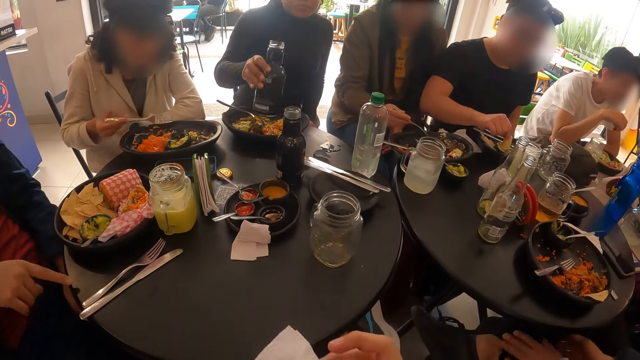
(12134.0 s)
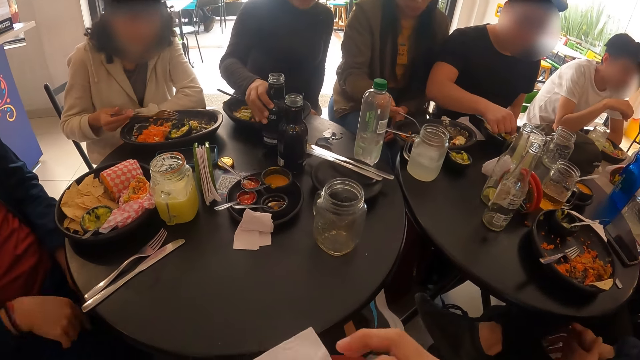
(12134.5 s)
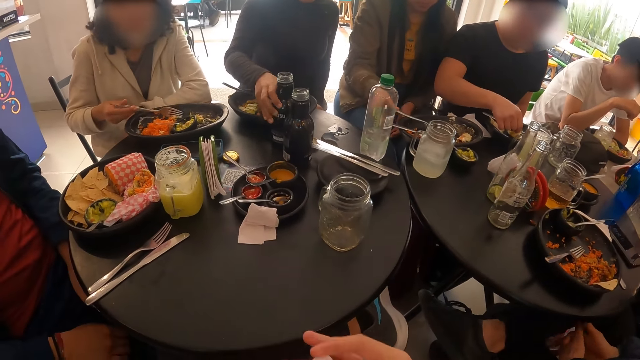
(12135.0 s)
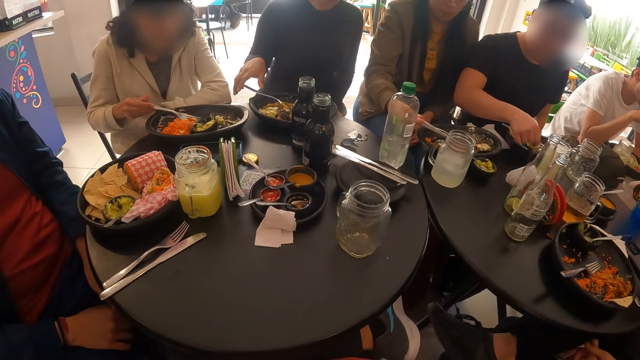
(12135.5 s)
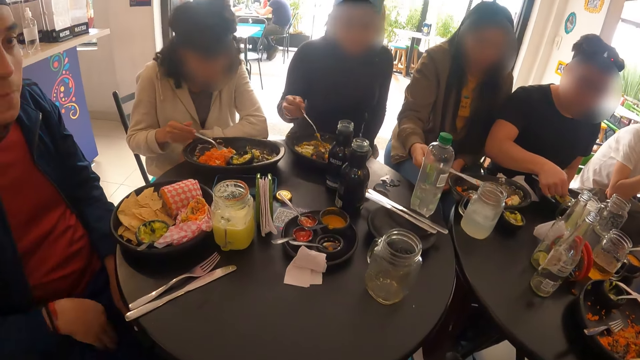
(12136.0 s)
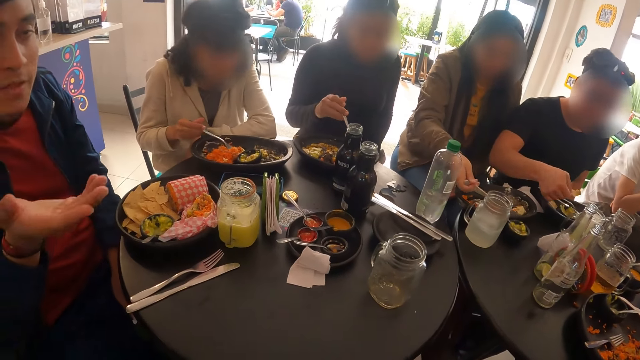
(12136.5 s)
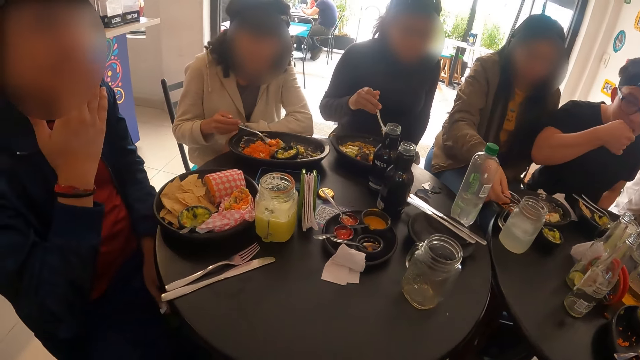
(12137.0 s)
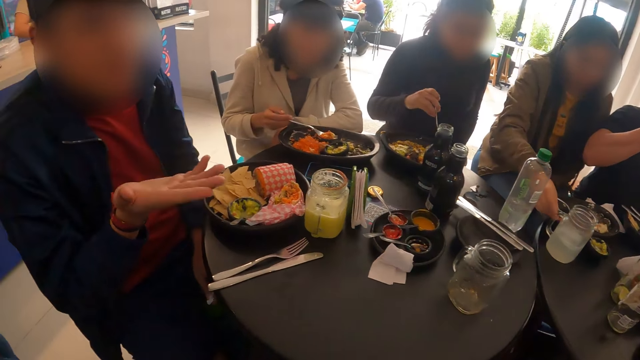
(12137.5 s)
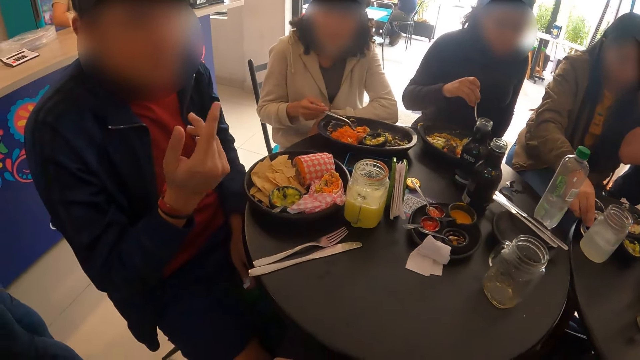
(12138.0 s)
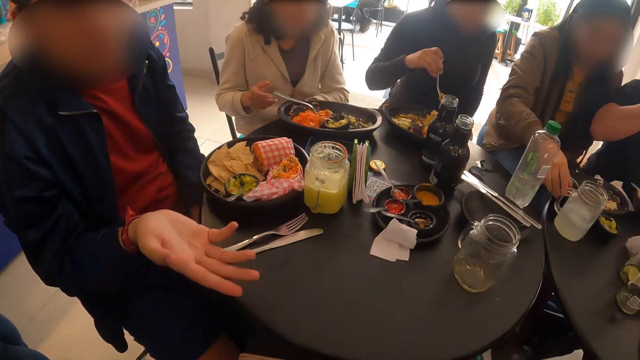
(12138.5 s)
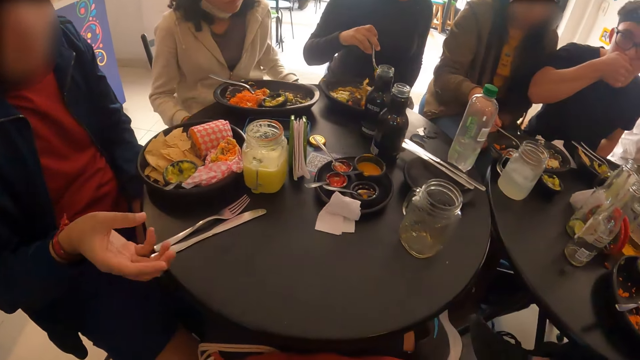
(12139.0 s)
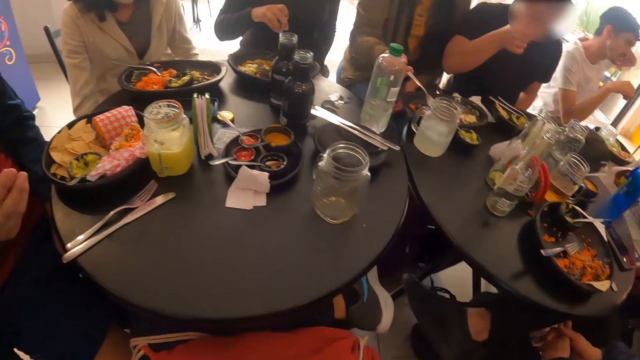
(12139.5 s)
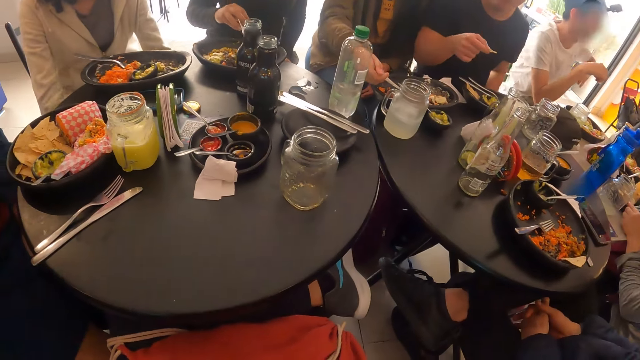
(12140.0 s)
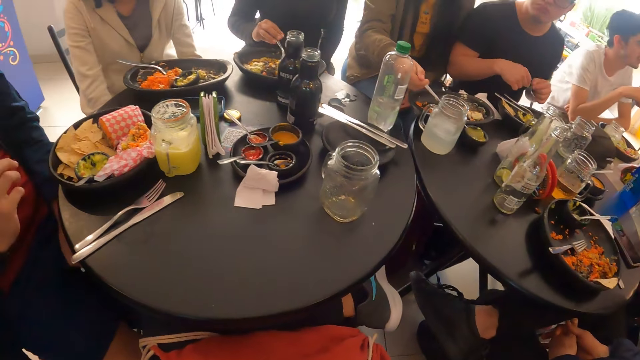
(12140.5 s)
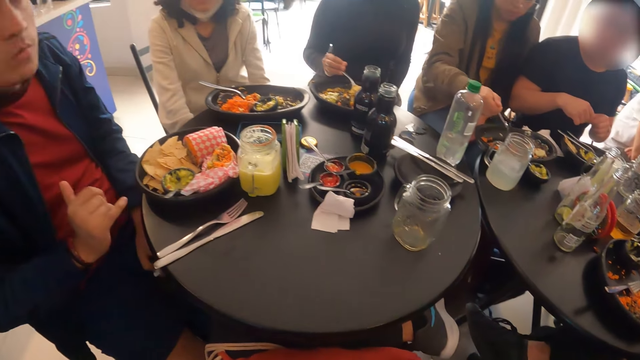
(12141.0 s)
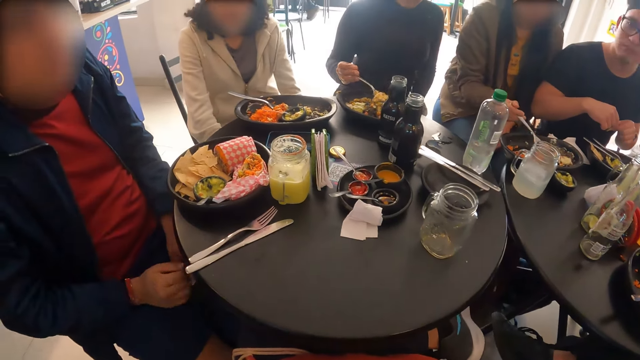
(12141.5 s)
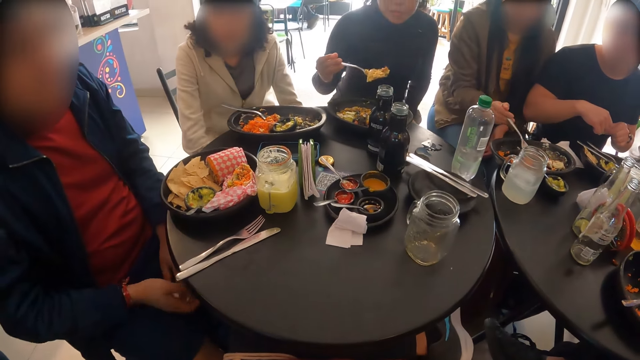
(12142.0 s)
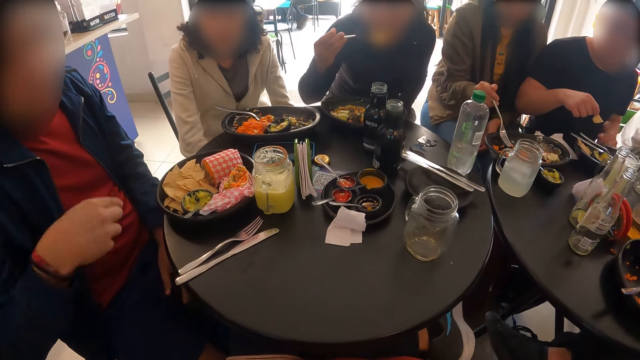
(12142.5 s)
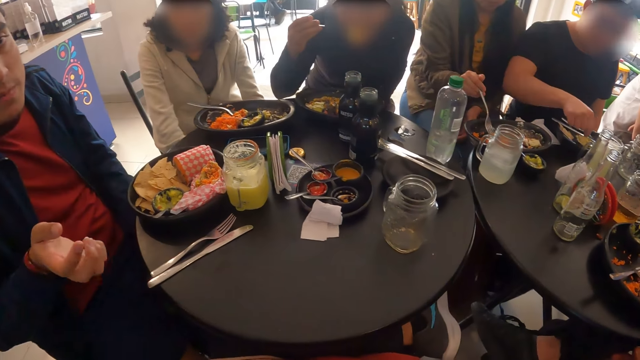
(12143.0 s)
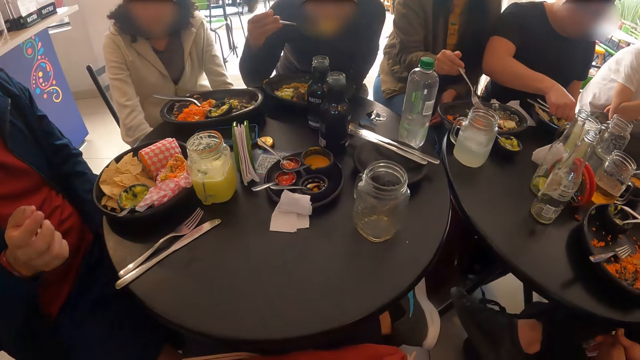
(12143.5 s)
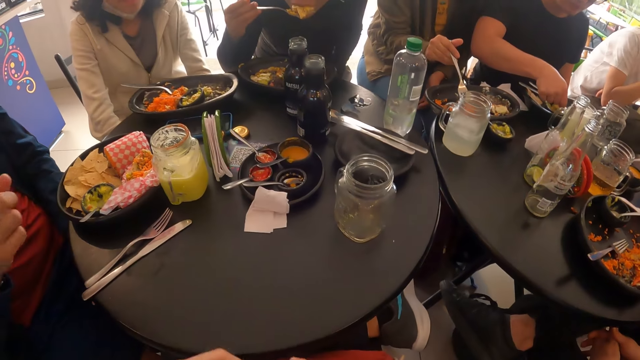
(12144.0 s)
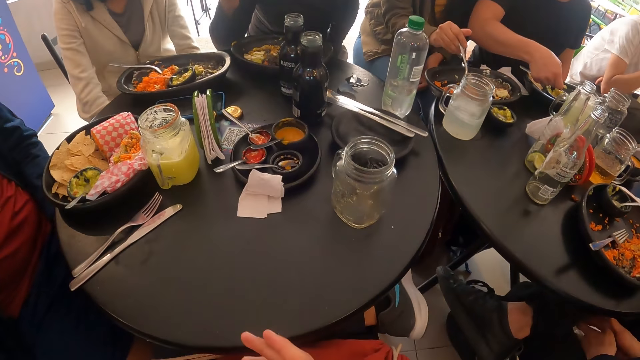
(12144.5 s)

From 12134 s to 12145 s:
A person scoops food. Another person taps on the table. A woman drops the bottle on the table. The woman picks up the fork on the plate on the table with her right hand. A man eats the taco in his right hand. The woman takes a taco from the plate on the table with the fork in her right hand. The other person gestures. A third person scoops food. The camera wearer looks around. The woman scoops food and eats the taco on the fork in her right hand. The man dips the taco into a cream in the bowl on the plate on the table with his right hand.

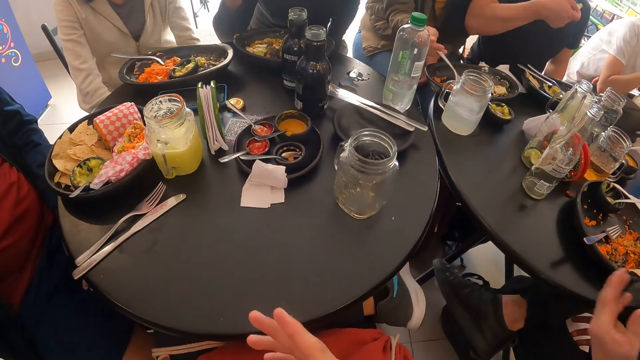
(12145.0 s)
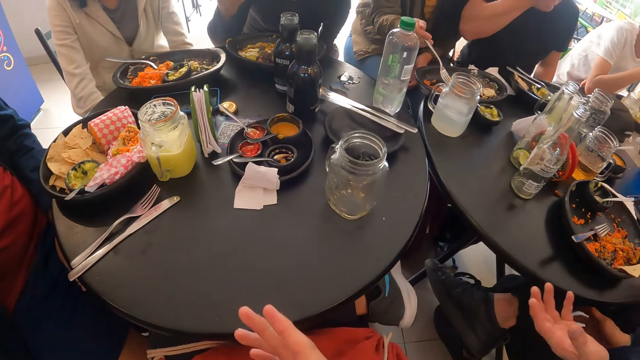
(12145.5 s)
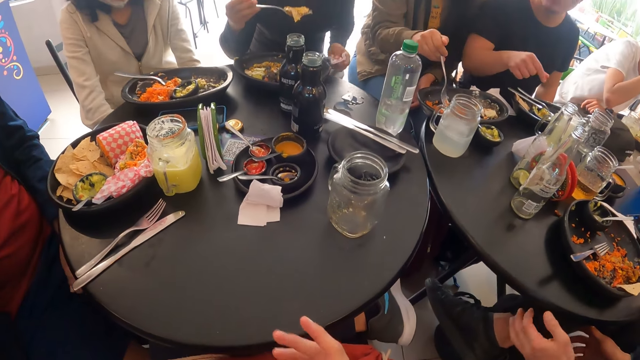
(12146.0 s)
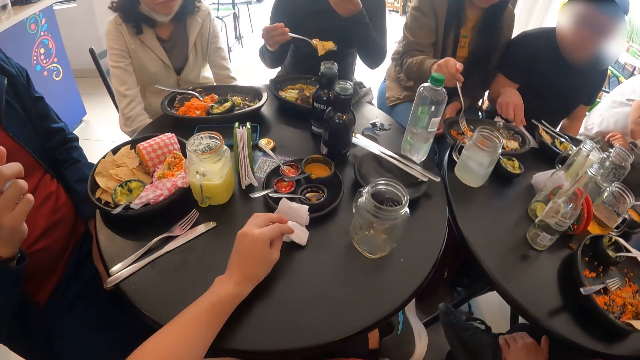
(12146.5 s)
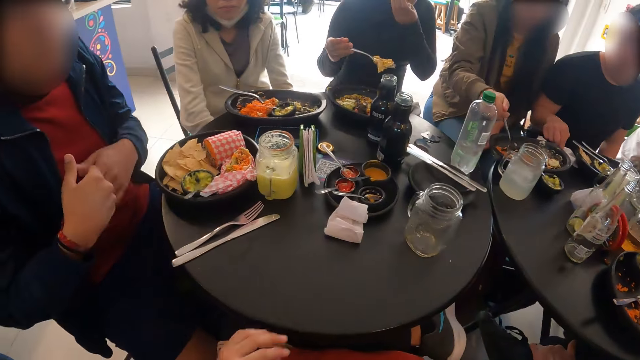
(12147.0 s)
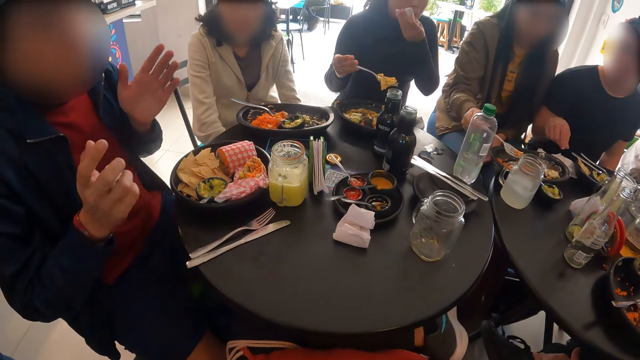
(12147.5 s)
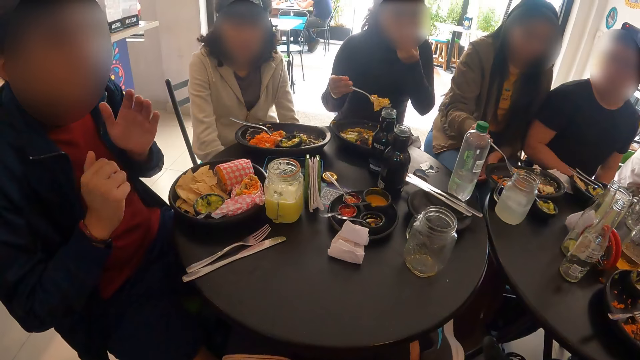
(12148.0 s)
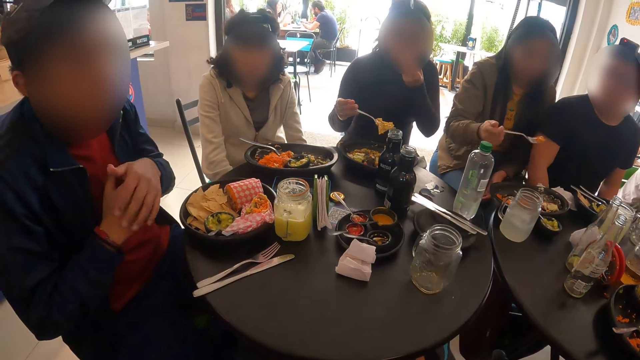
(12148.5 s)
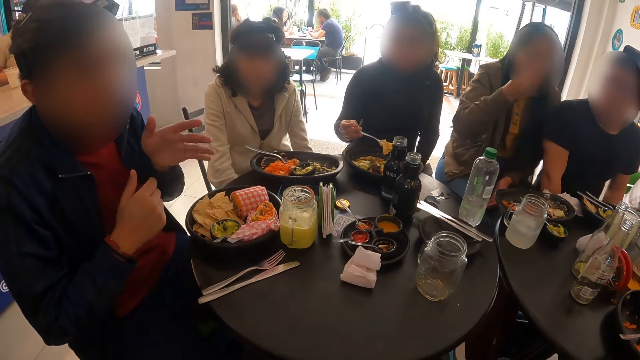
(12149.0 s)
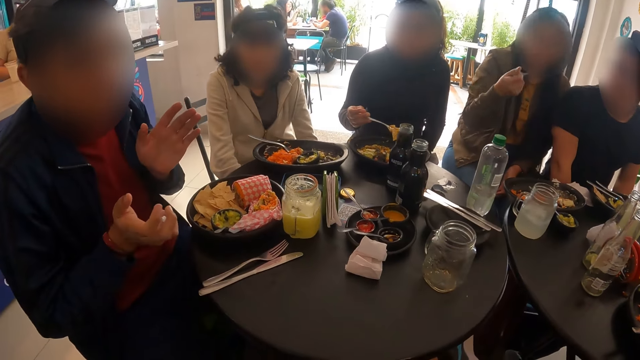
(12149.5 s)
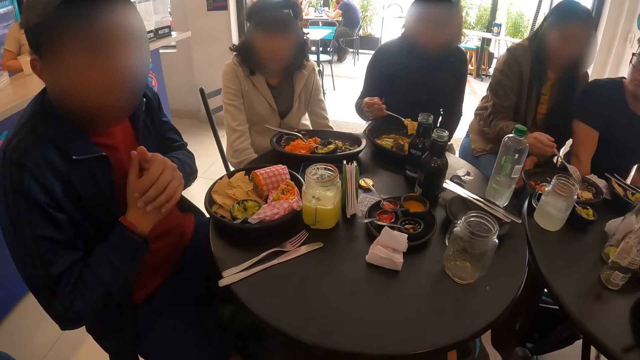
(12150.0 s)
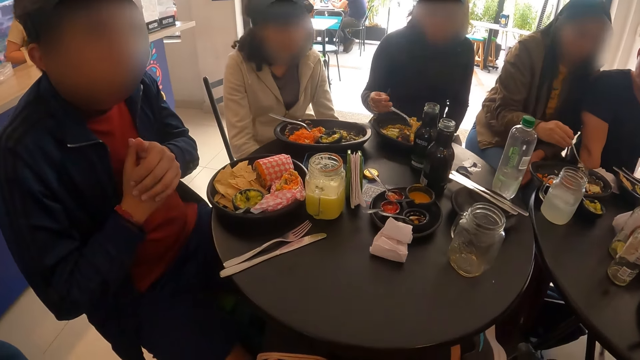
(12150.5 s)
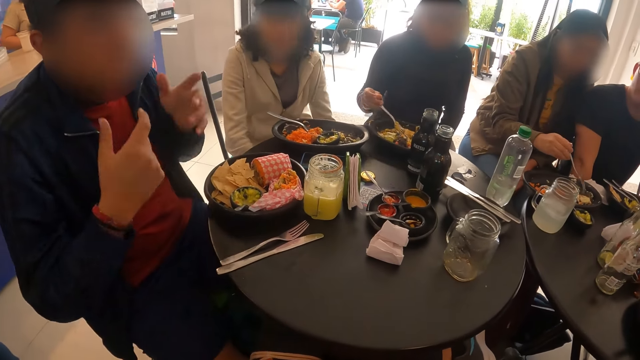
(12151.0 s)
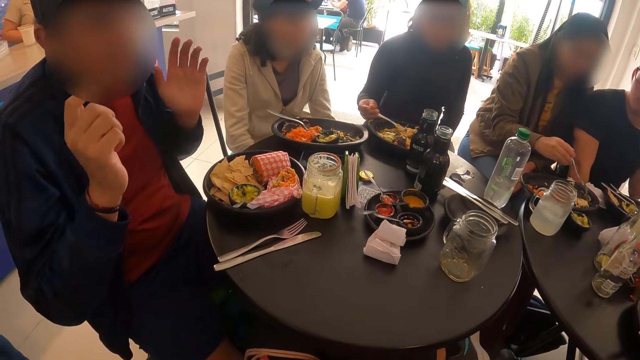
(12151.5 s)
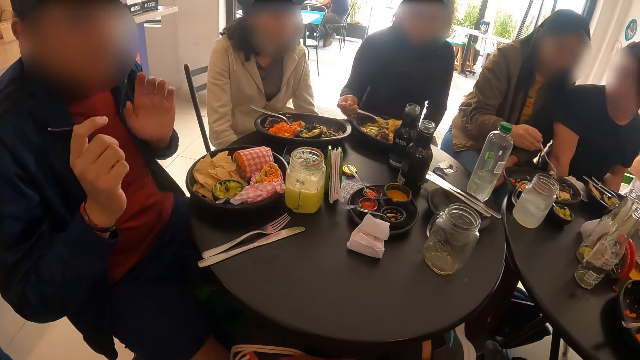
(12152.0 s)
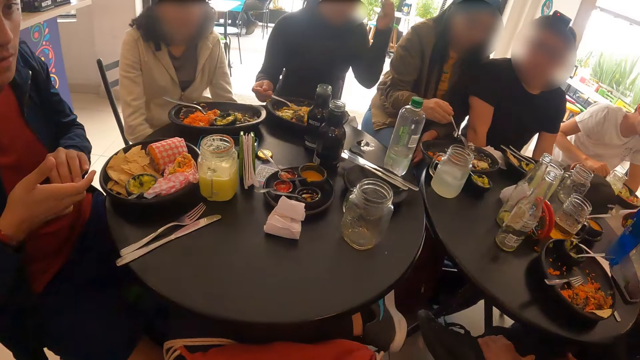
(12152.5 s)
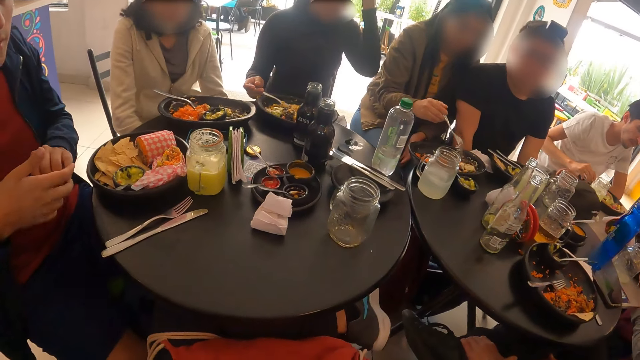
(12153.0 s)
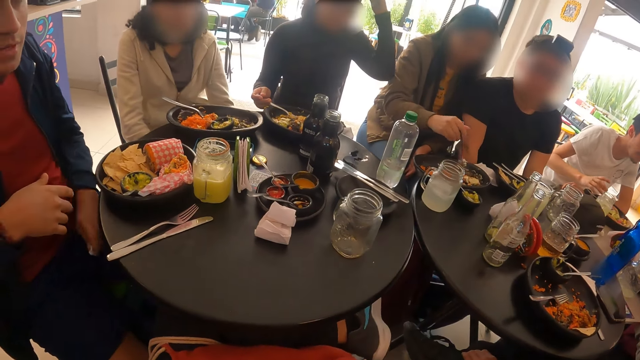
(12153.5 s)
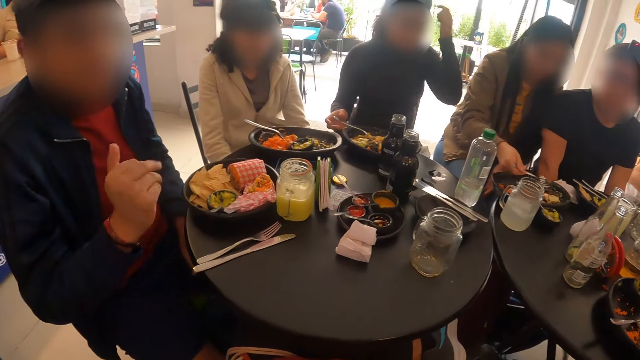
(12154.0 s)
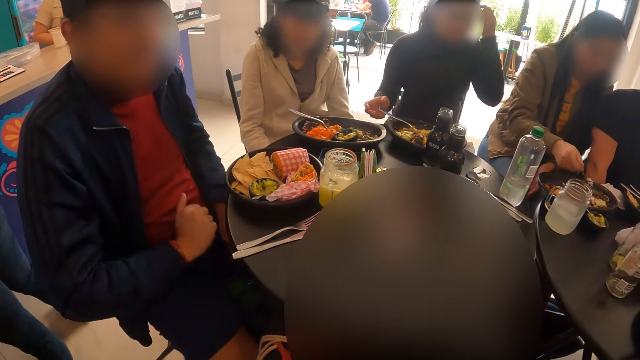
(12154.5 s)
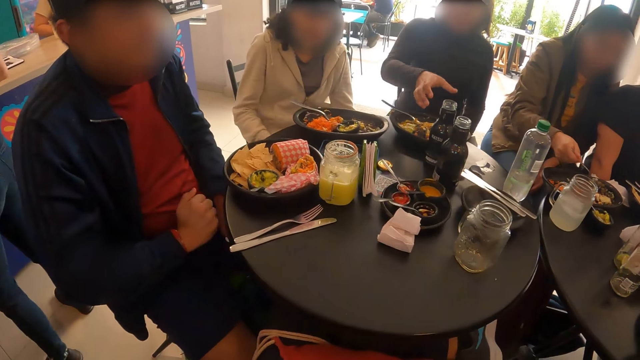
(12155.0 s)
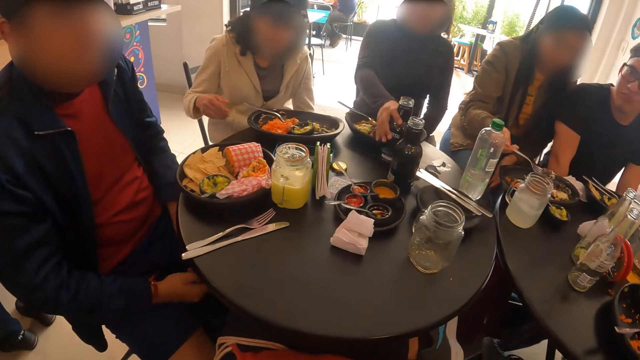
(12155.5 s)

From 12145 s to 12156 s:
A man eats the taco in his right hand. A person gestures. The camera wearer drops a serviette on the table with his left hand. The man wipes his right hand with the serviette on the table. A woman wipes her mouth with the serviette in her left hand. The woman adjusts the camera. Another person gestures.
